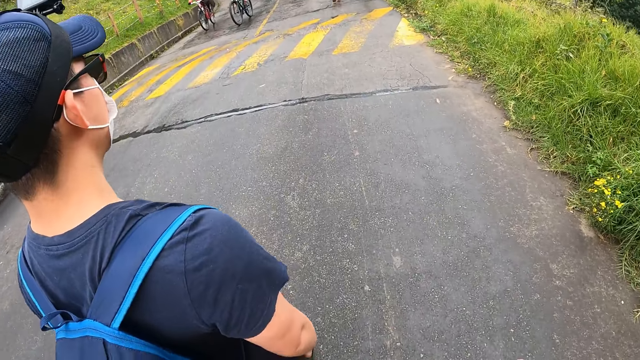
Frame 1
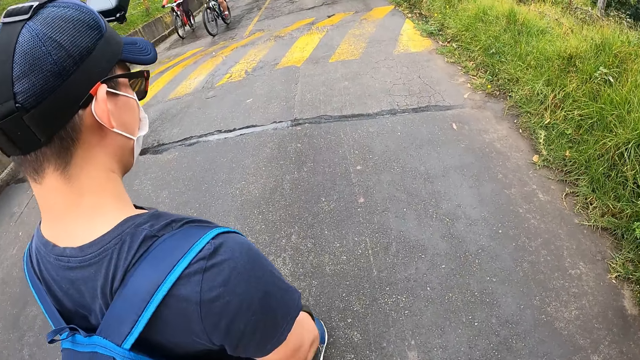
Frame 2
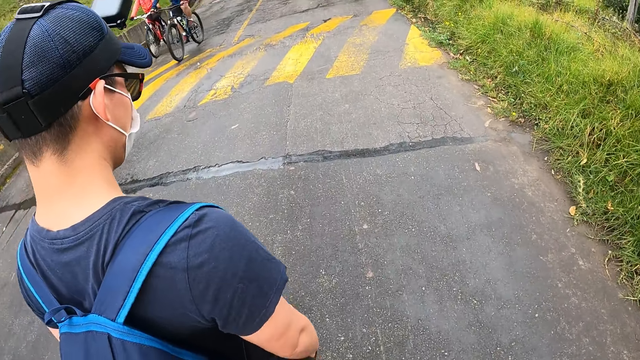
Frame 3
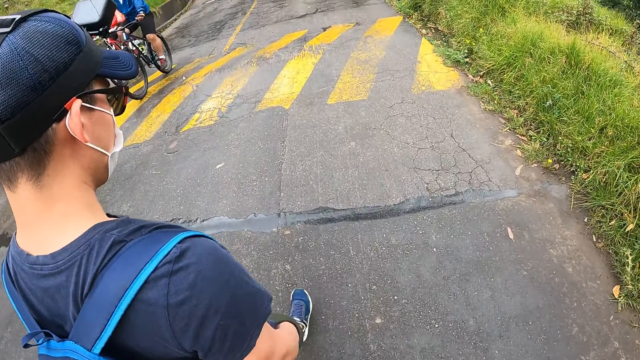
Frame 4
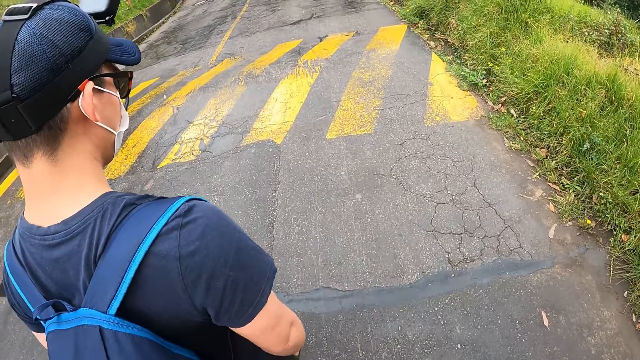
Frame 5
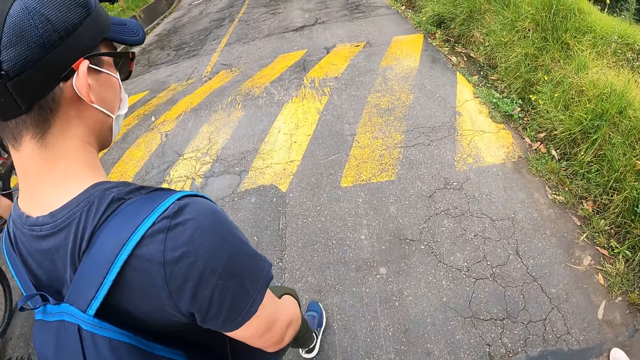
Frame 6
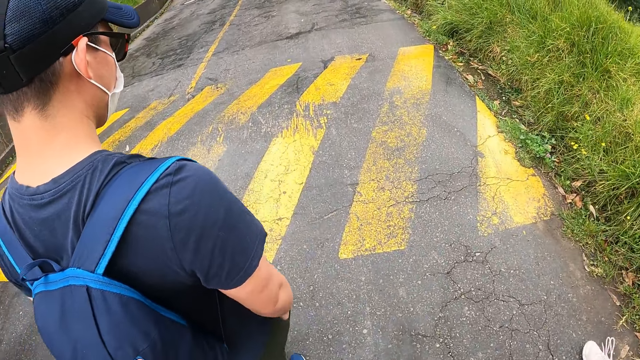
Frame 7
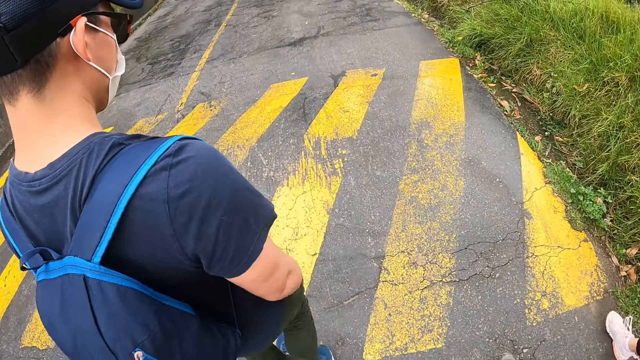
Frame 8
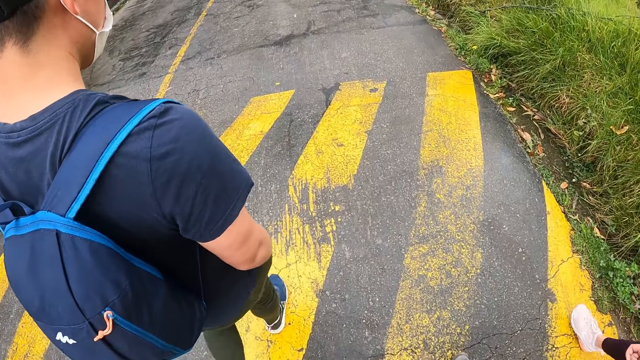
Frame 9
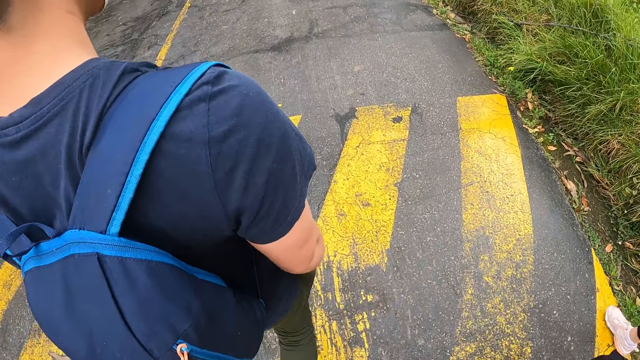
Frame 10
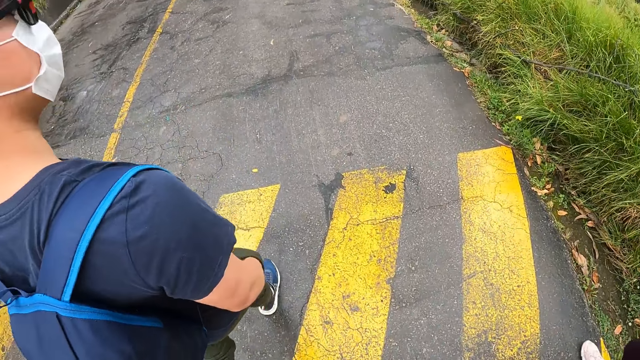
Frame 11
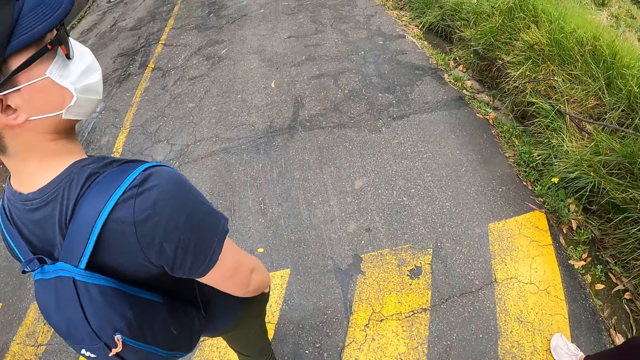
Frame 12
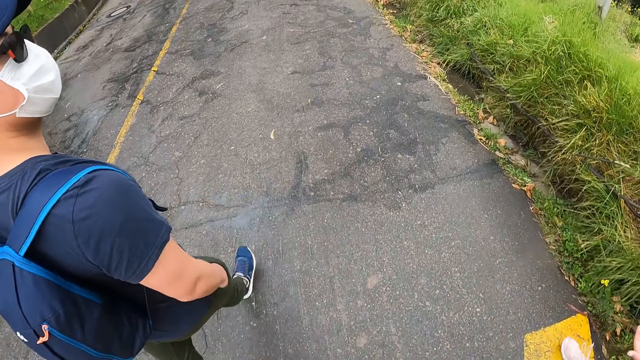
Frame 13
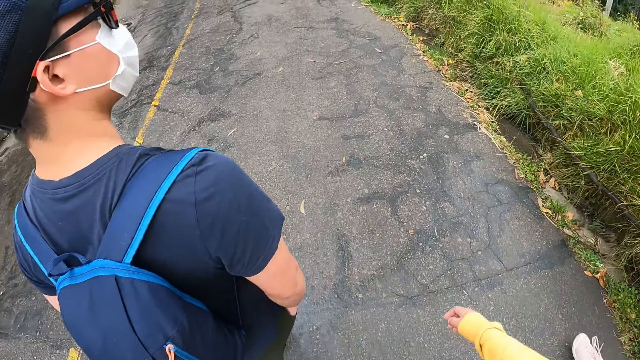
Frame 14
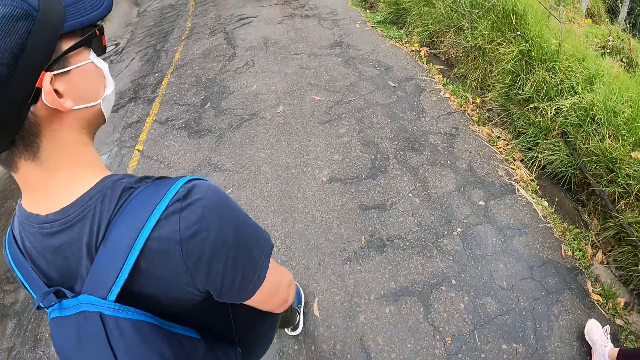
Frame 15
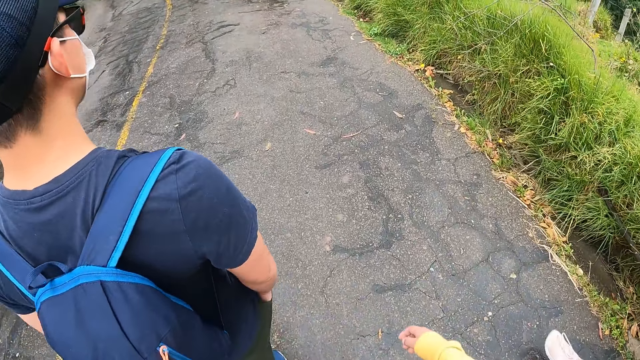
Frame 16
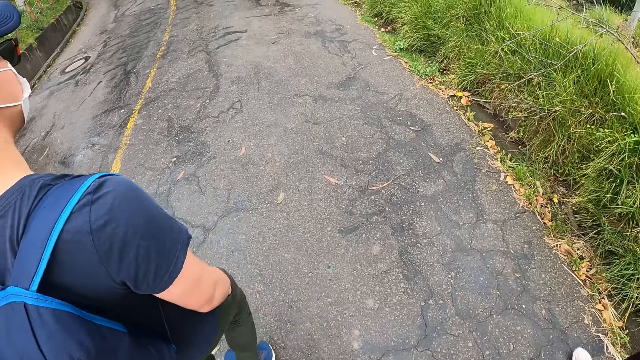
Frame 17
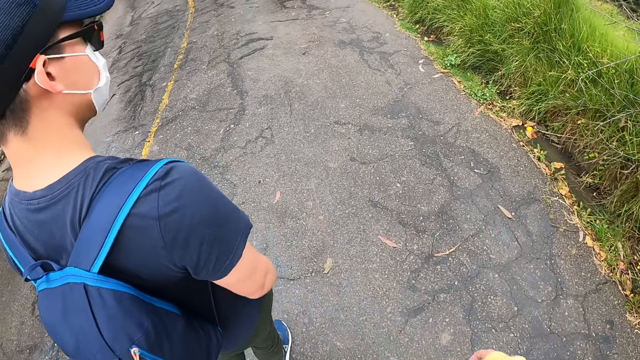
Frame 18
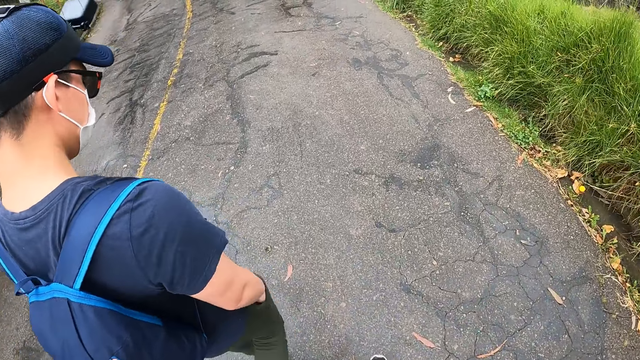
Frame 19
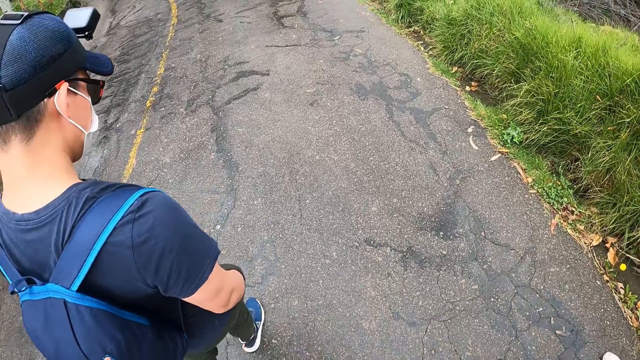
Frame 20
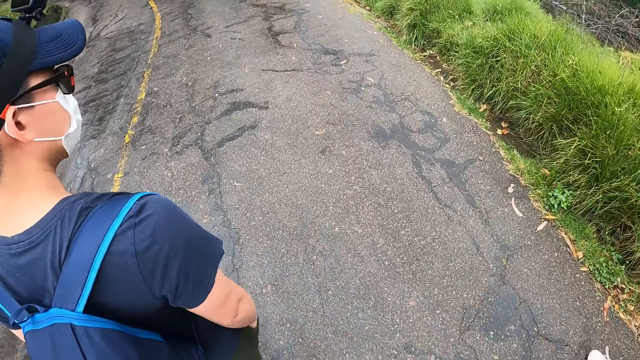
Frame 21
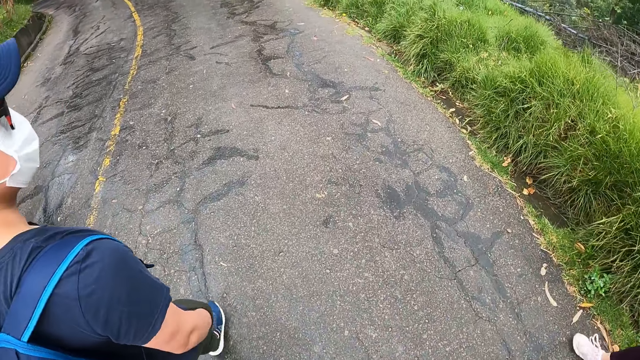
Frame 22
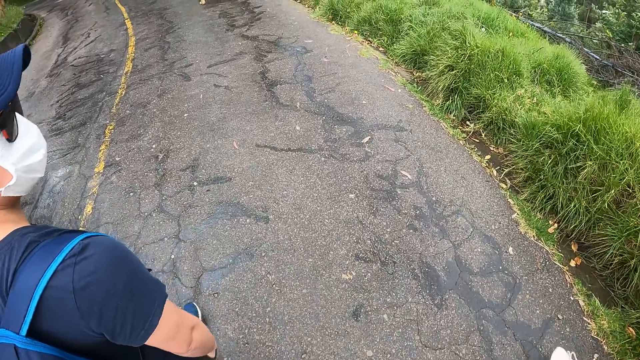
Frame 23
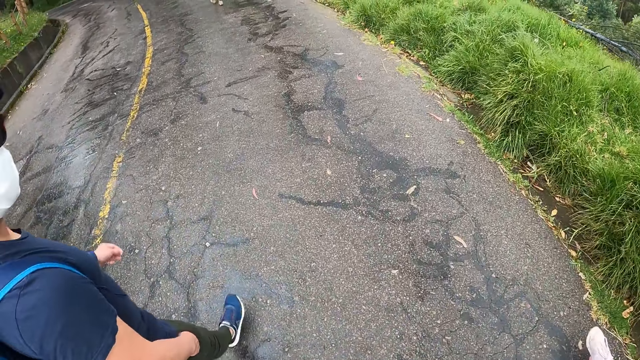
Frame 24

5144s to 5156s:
A man rides a bicycle. Another man rides a bicycle near the first man. The camera wearer walks behind another man.

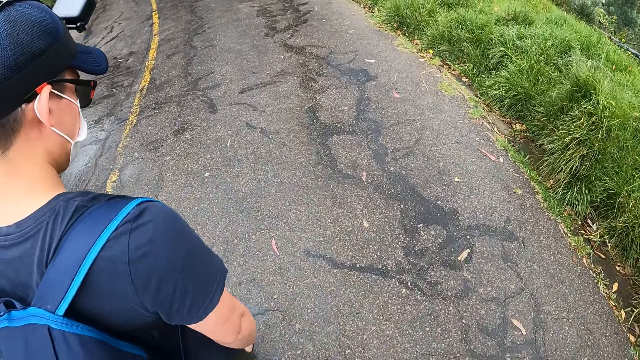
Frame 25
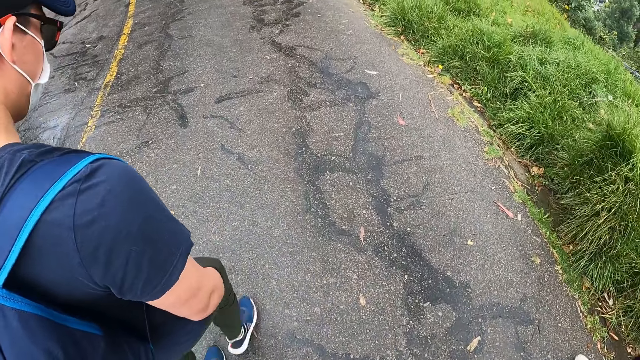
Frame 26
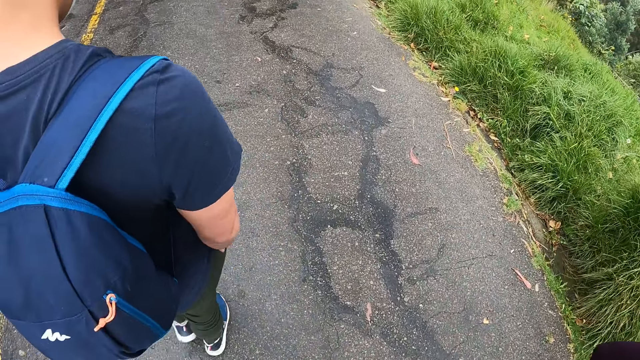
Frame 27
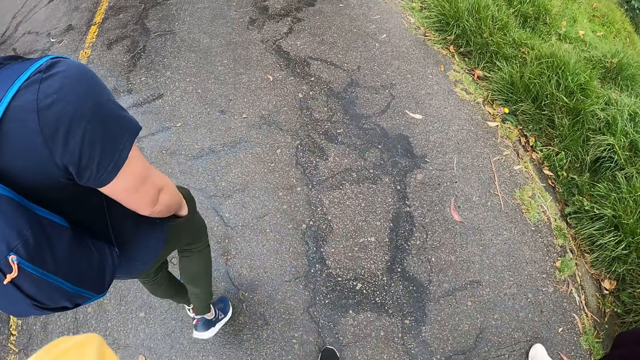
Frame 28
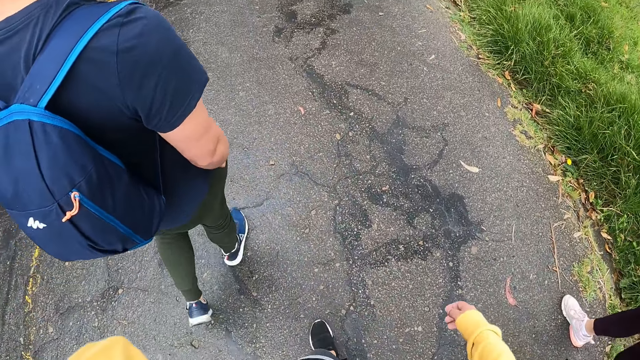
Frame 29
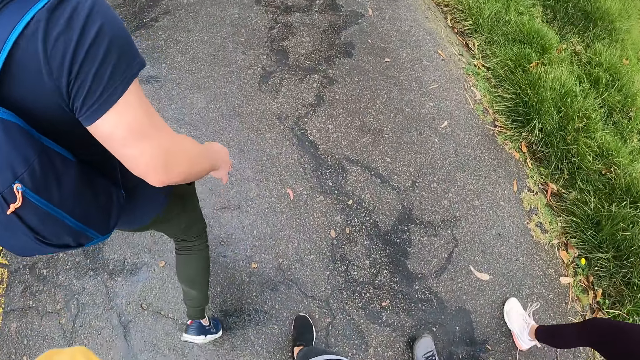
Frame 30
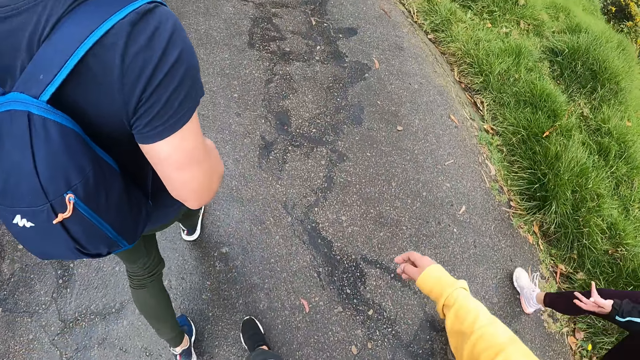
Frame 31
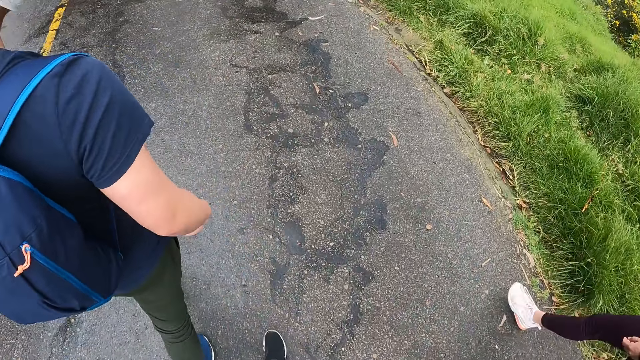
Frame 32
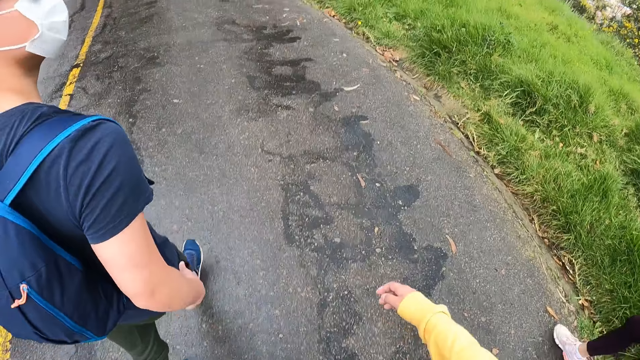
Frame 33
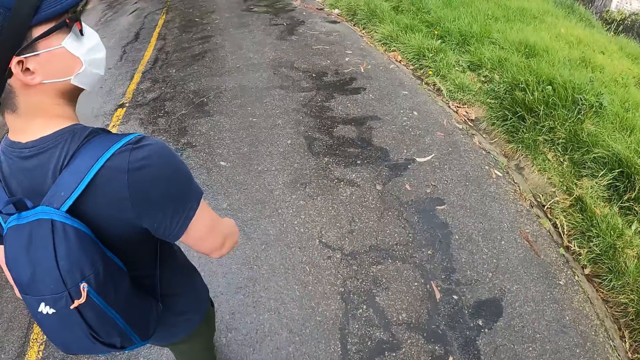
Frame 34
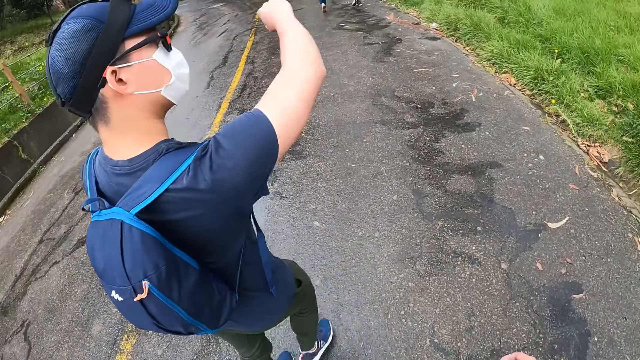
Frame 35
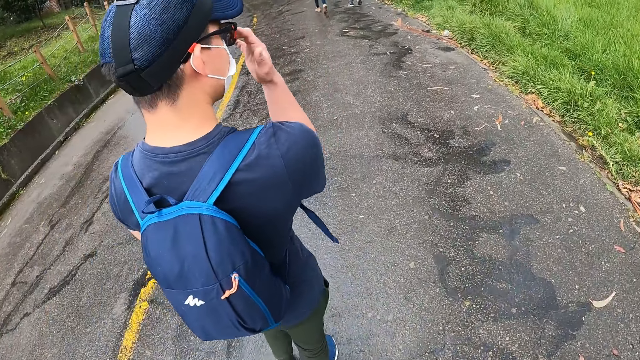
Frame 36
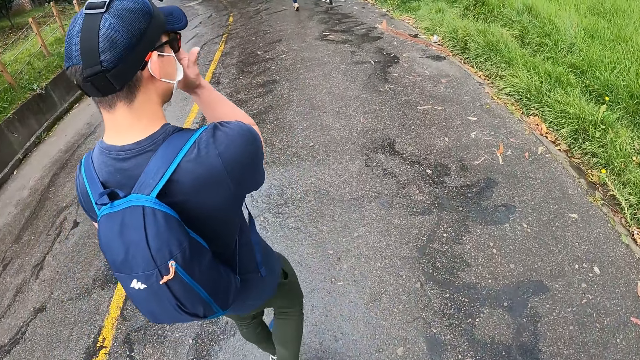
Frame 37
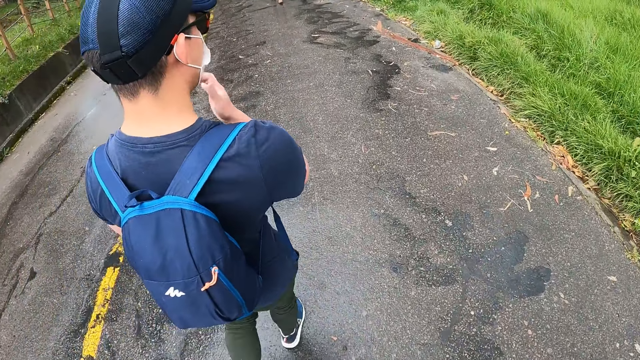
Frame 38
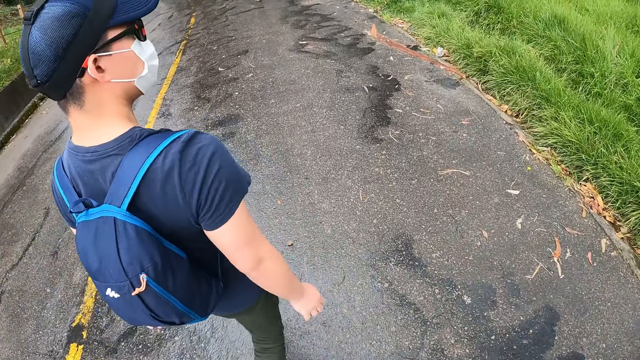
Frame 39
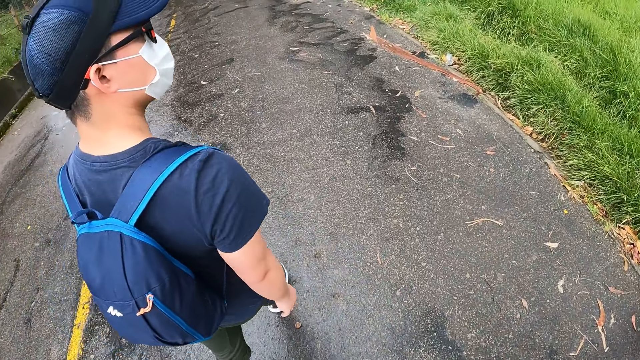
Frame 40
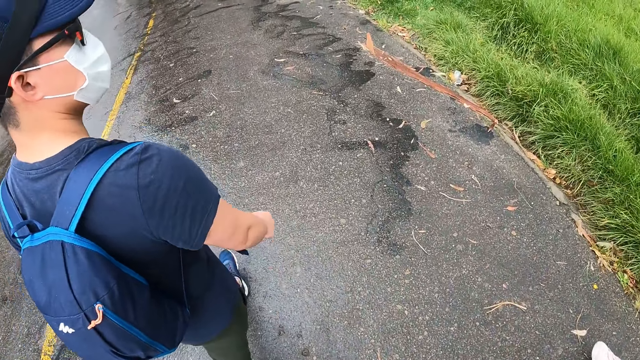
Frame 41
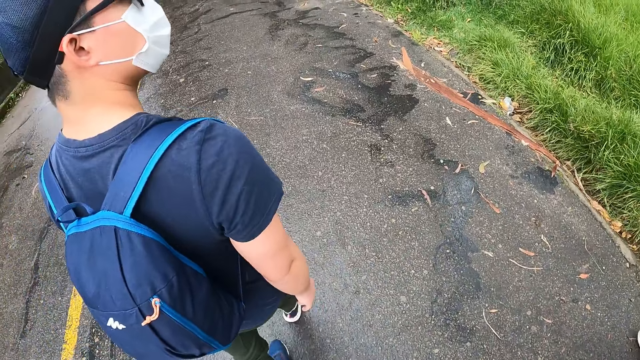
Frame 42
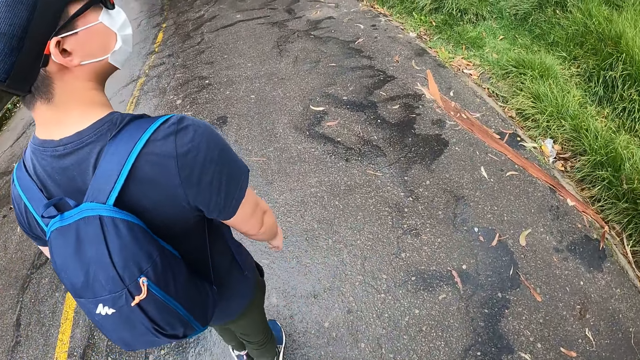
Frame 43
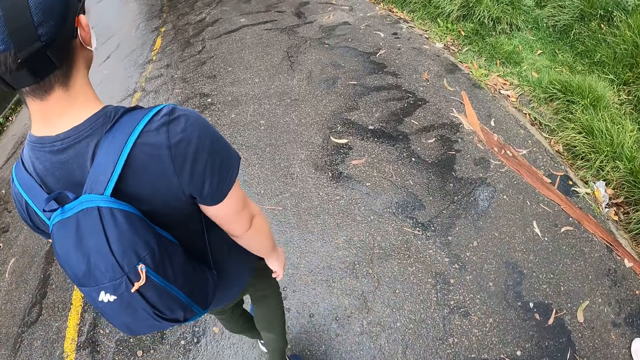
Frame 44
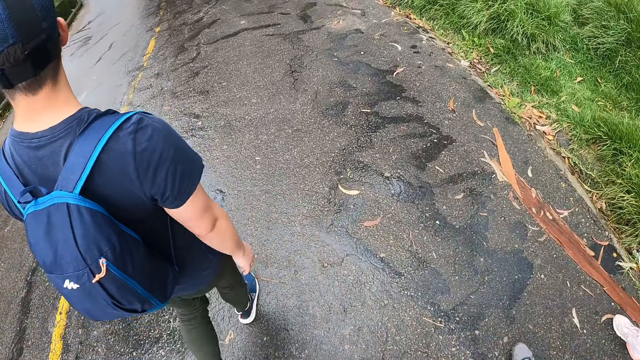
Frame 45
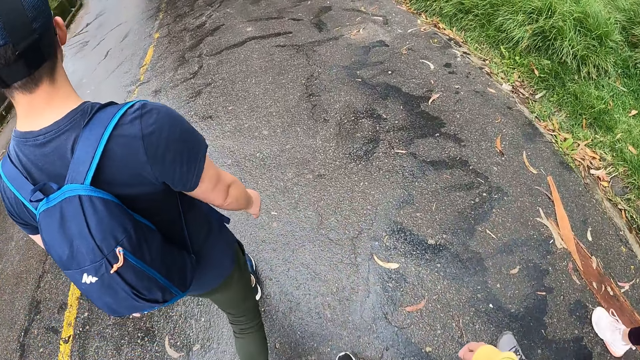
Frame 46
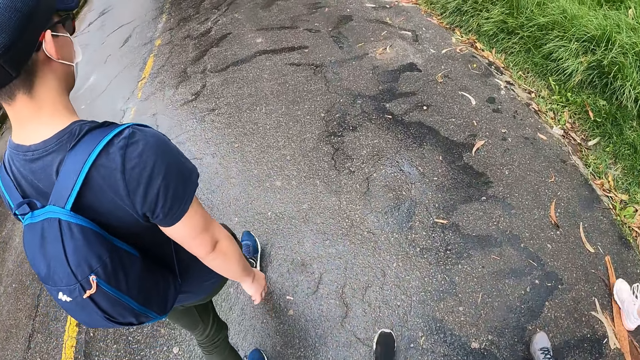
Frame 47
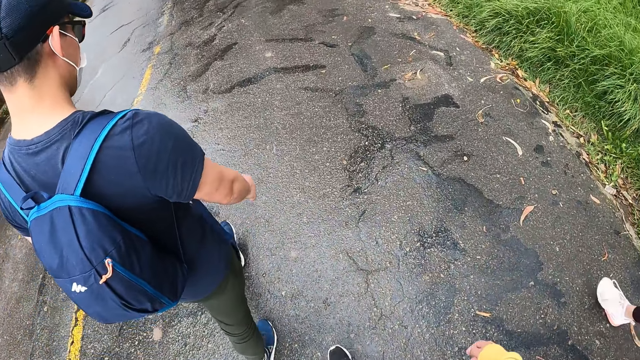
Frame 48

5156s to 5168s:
The man removes his right hand from his pocket. The man adjusts his cloth with his right hand. The man touches a pair of glasses on his face with his right hand. The camera wearer walks behind the man.
